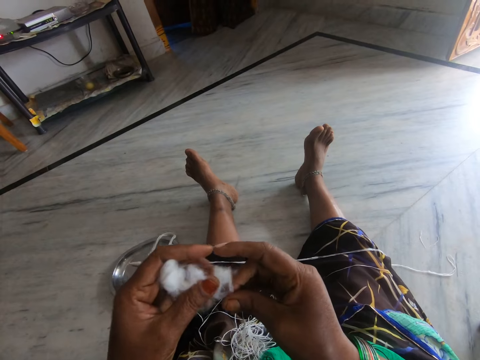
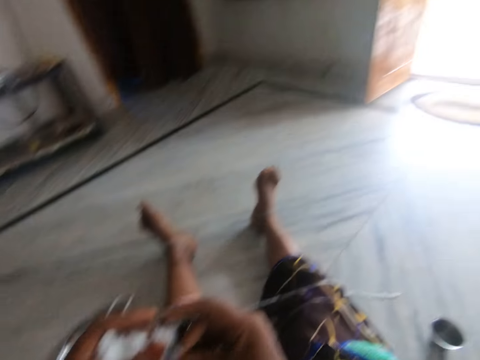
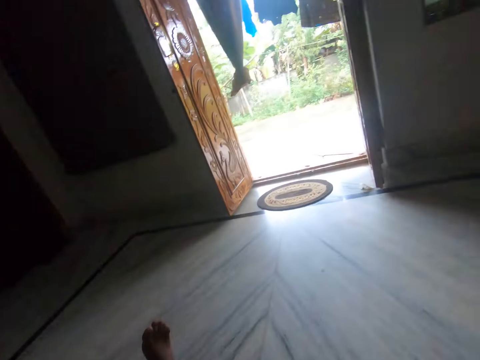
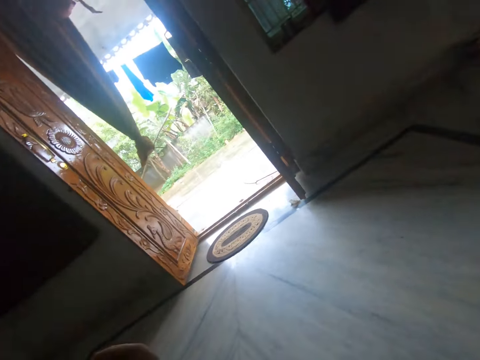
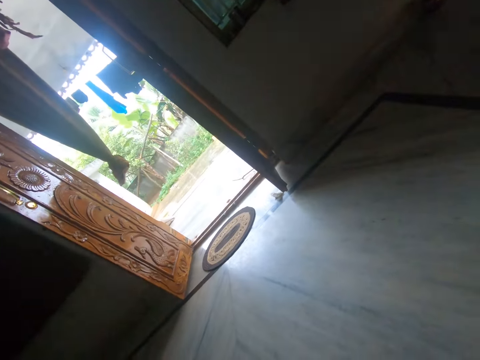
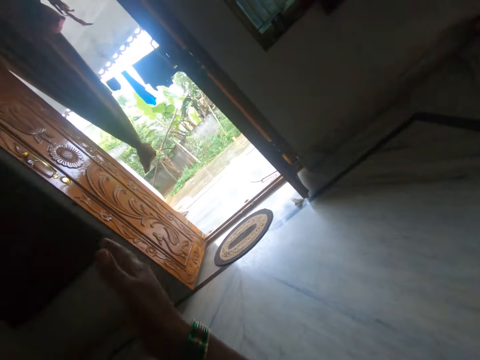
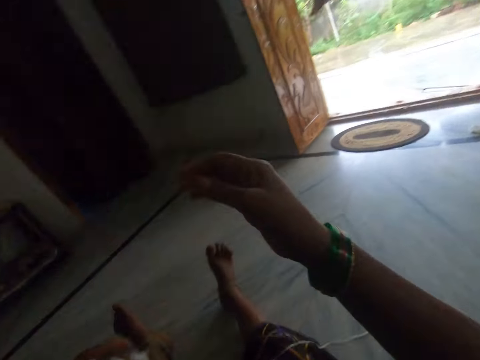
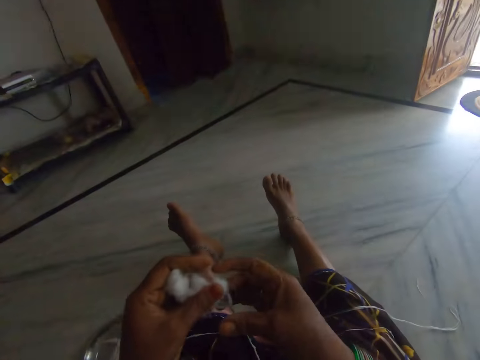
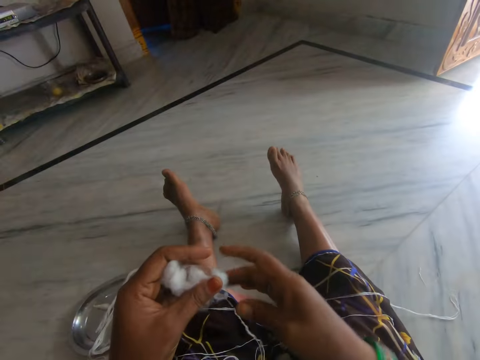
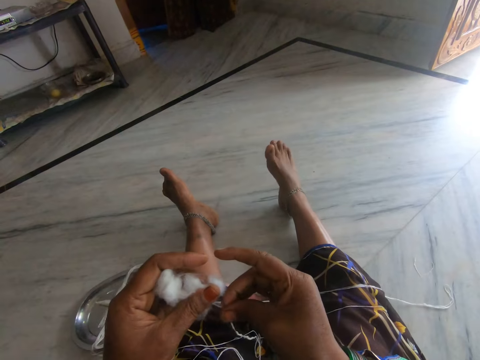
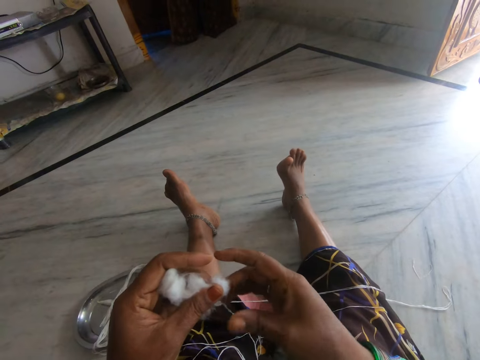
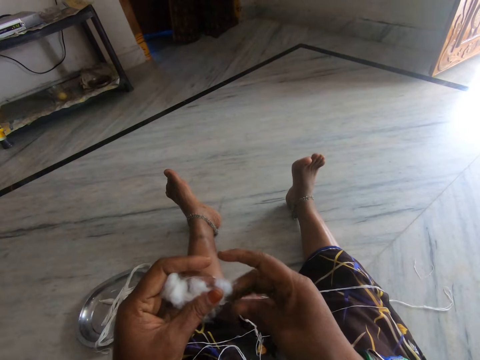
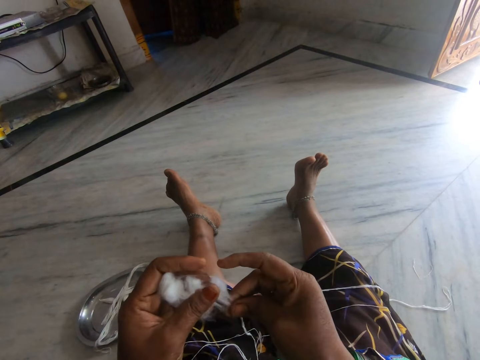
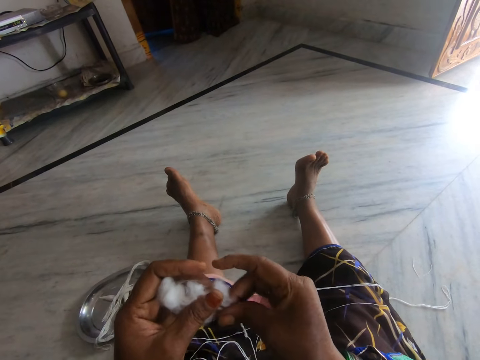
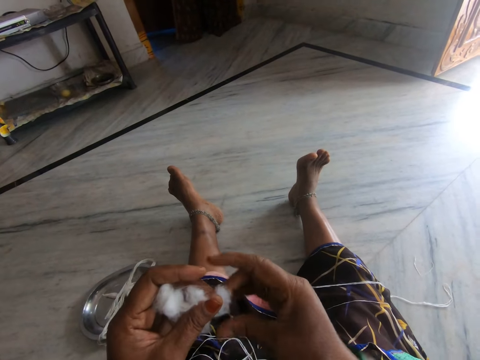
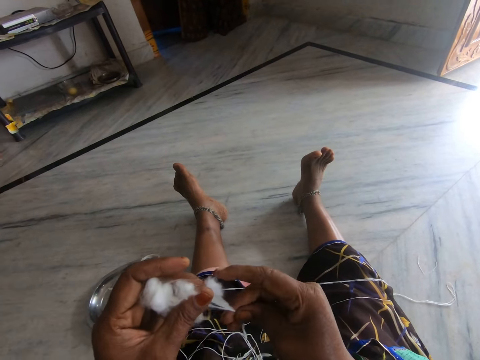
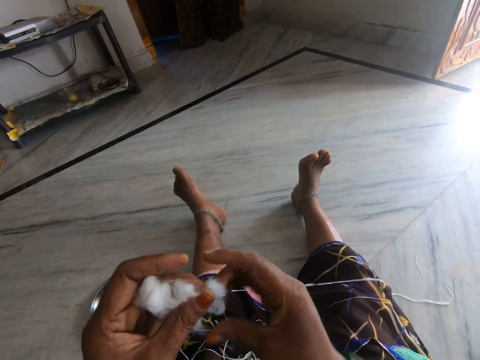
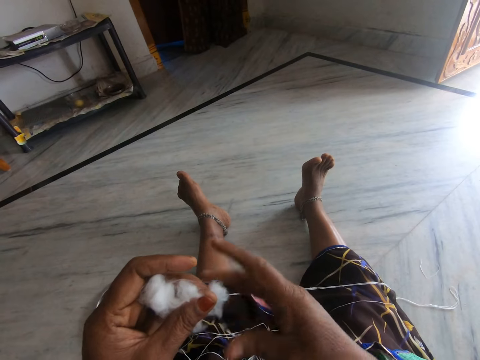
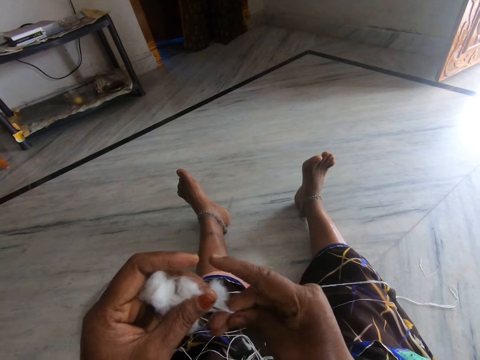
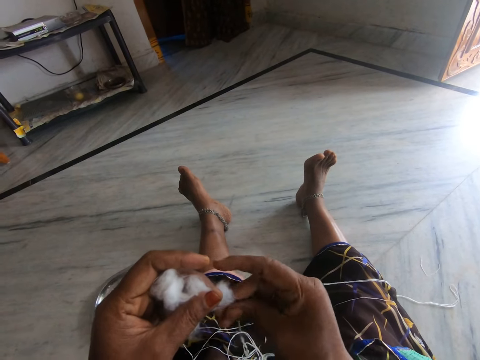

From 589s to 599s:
The camera wearer looks outside. They roll the cotton wool. They make a string with cotton fibre.

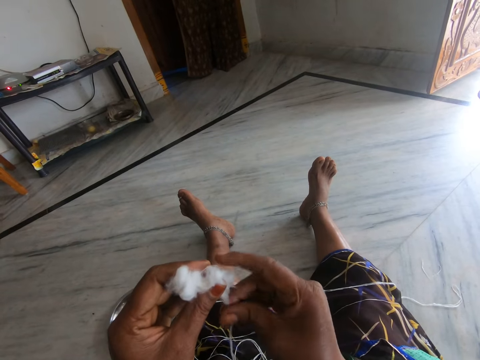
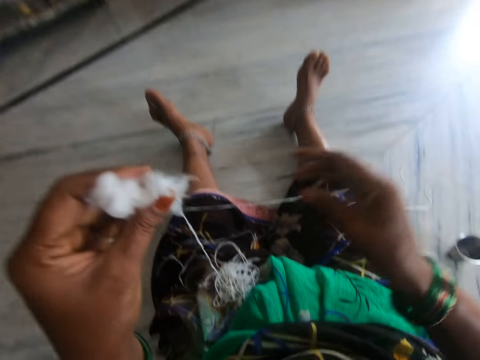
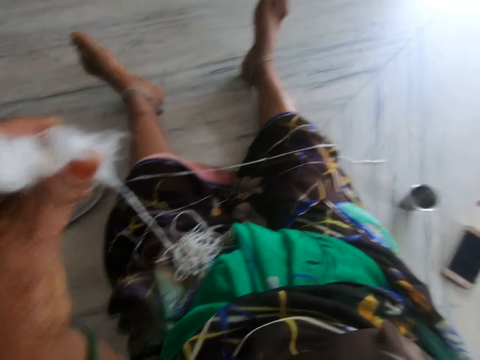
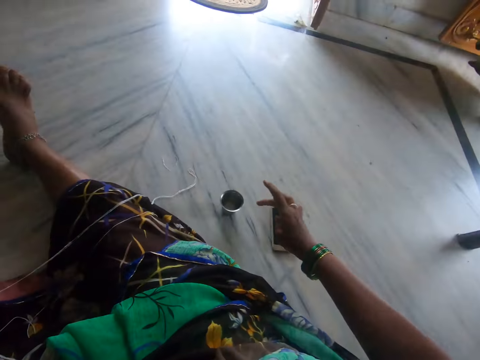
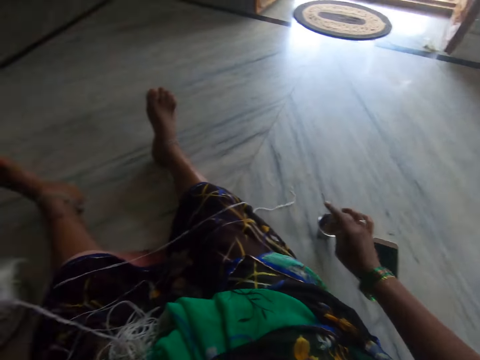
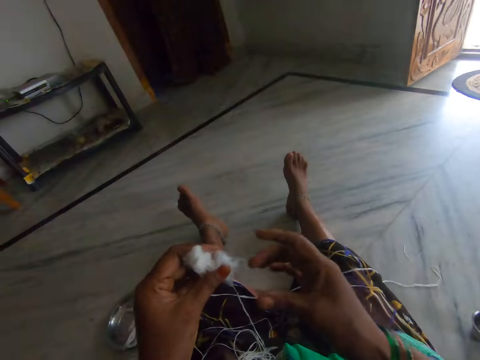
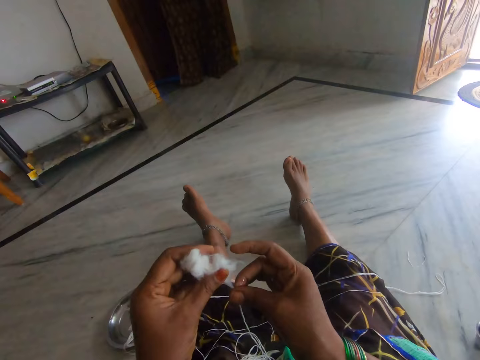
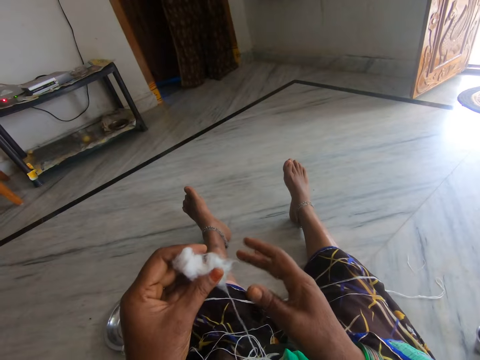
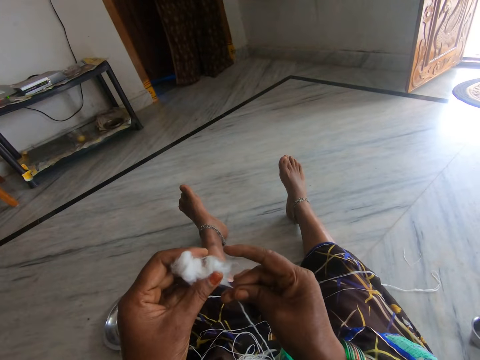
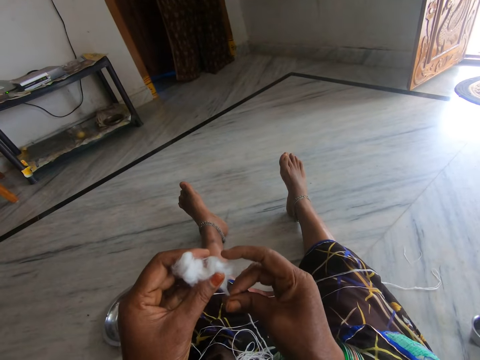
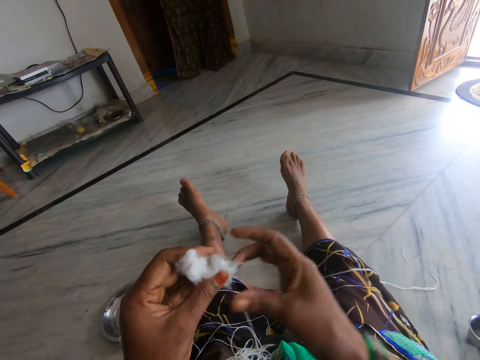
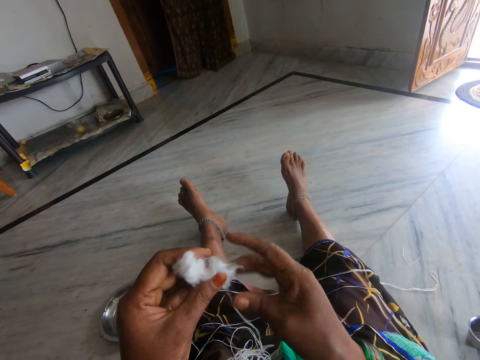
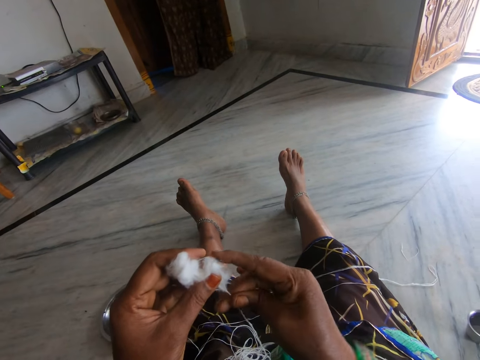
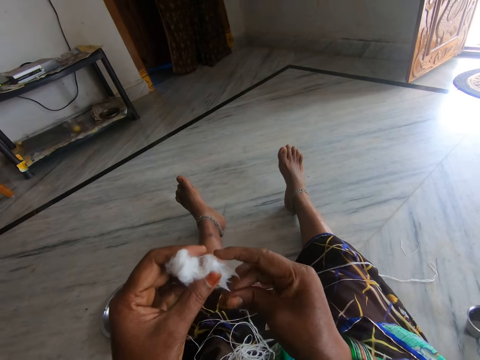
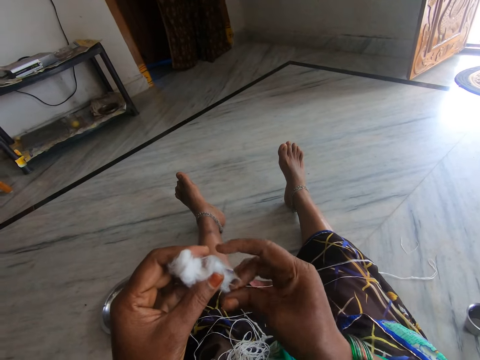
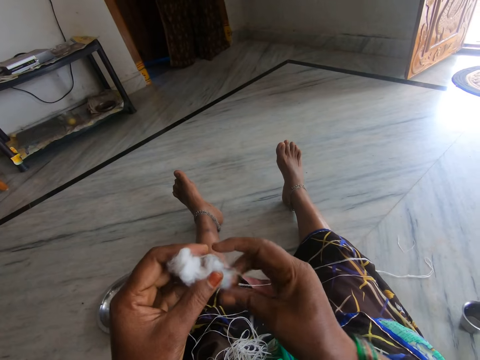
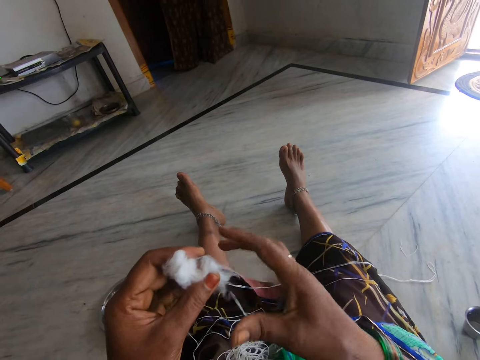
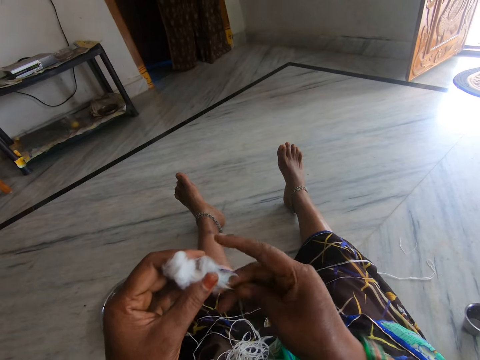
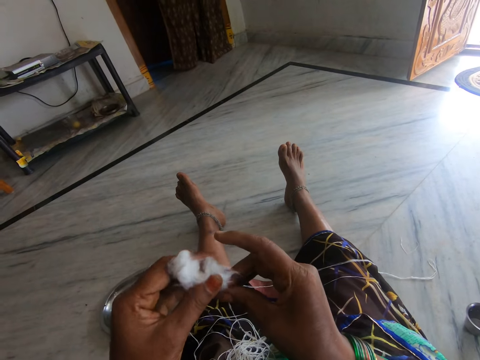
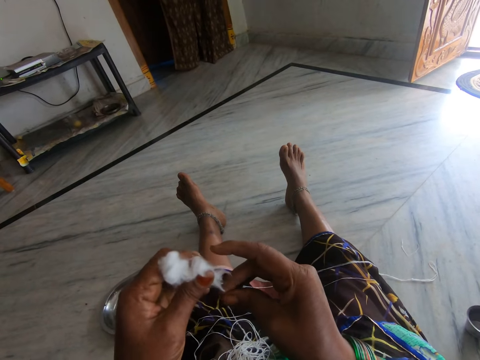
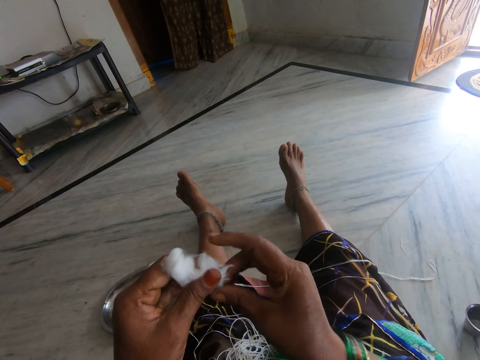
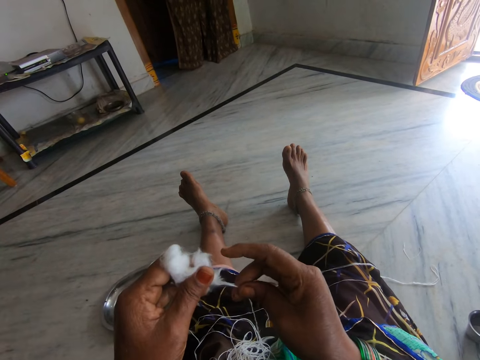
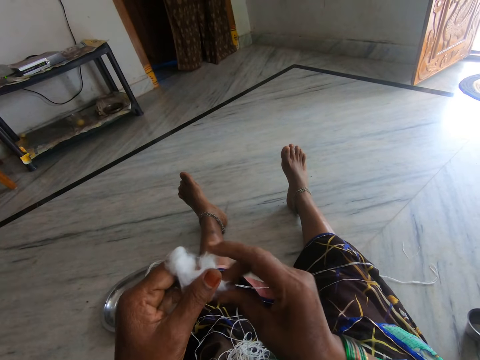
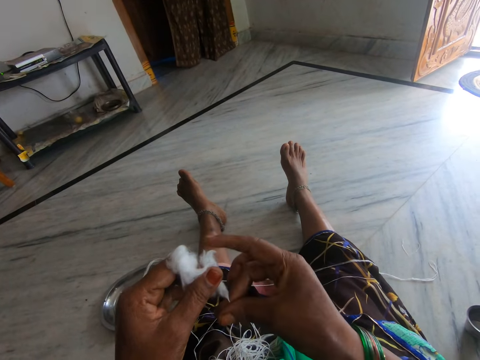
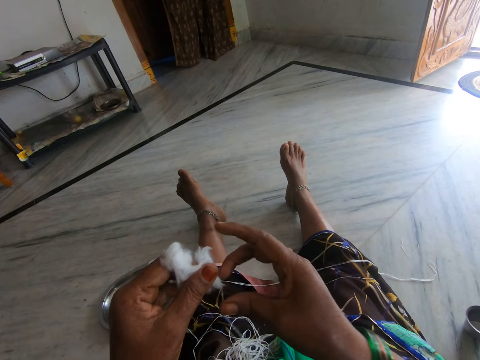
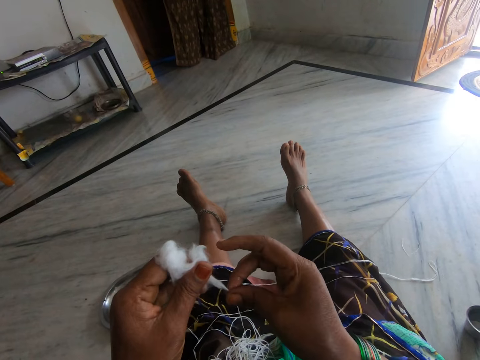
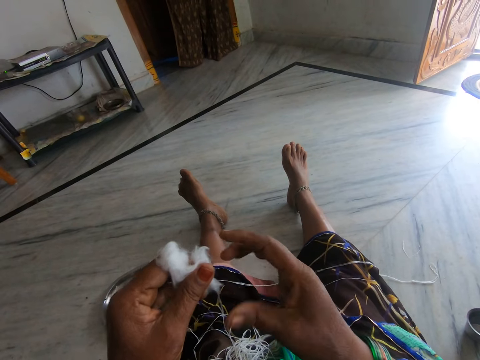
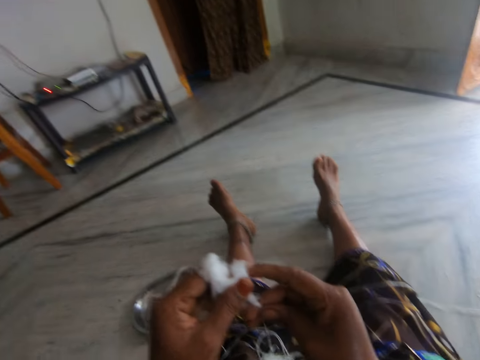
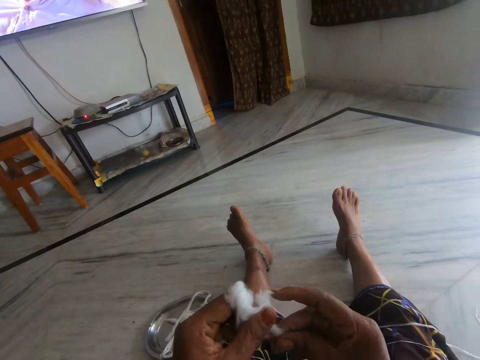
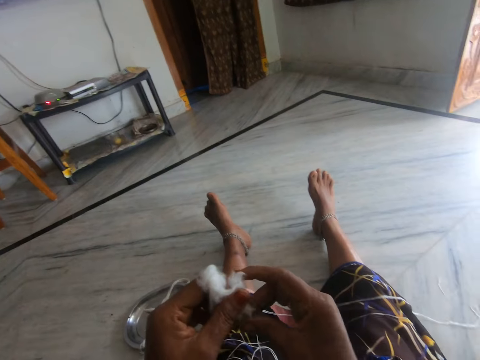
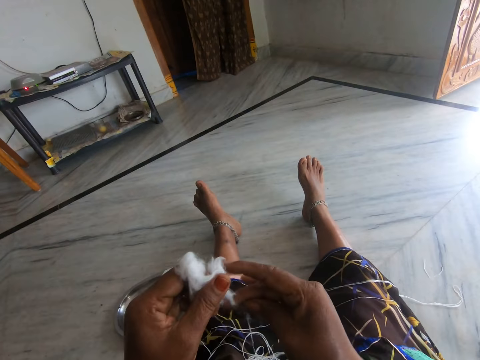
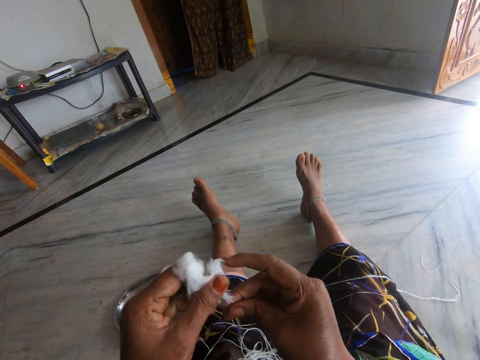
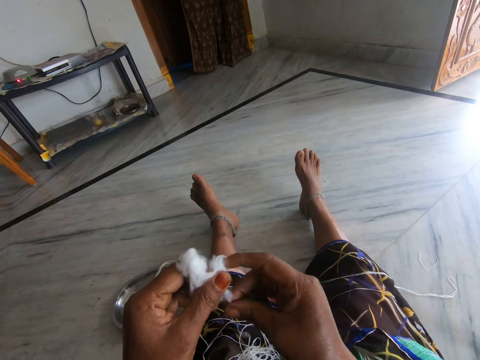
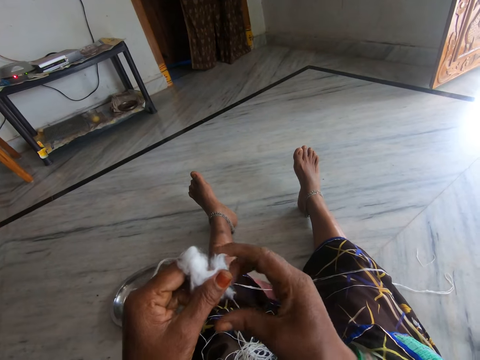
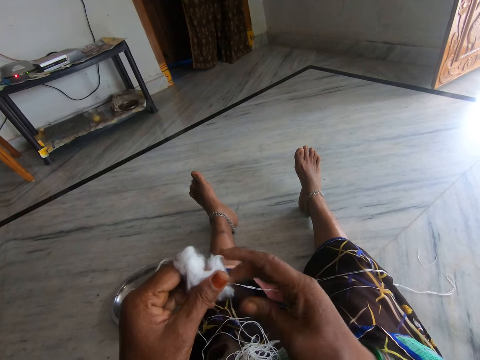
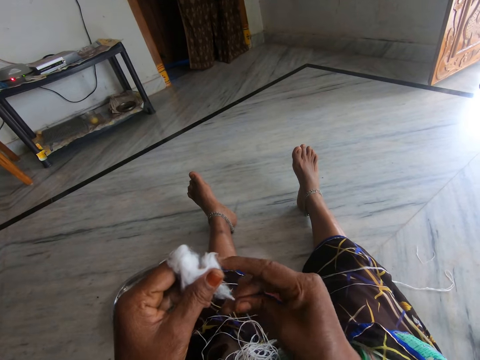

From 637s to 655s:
The camera wearer dips her right hand into the cup of oil or water. She makes a string with cotton fibre. She rolls the cotton wool.
